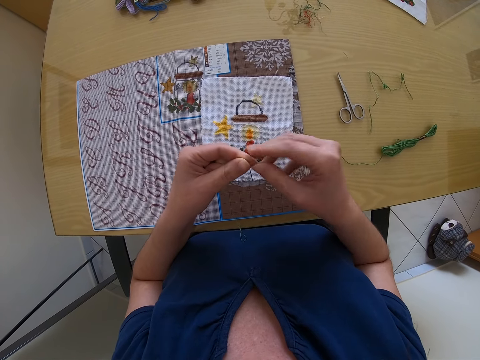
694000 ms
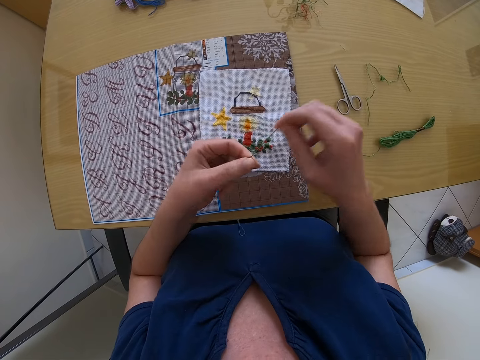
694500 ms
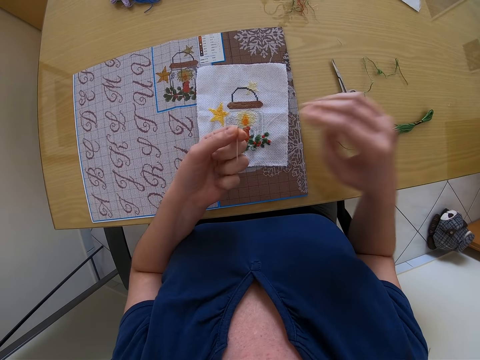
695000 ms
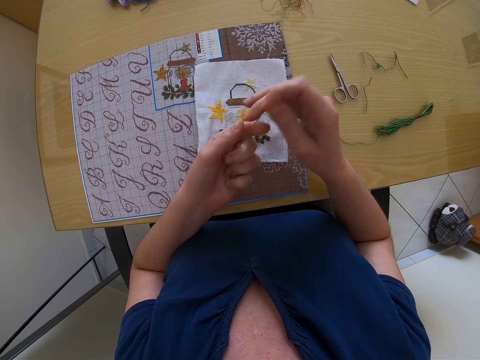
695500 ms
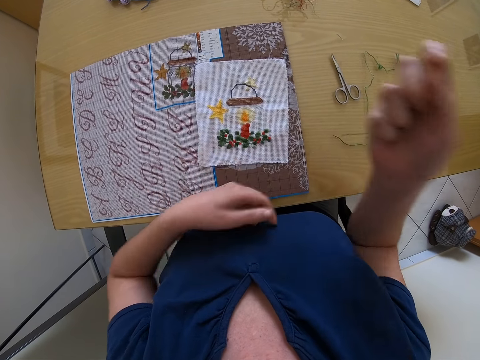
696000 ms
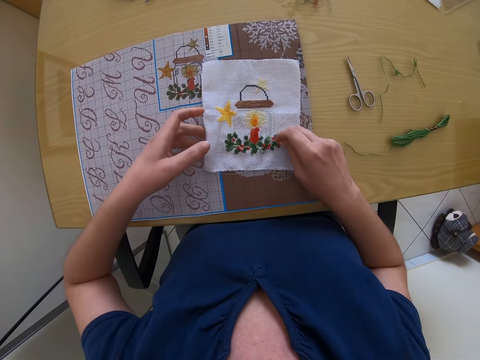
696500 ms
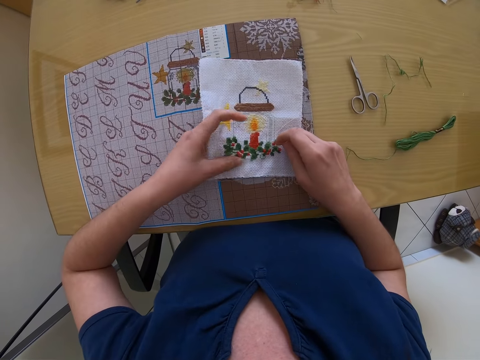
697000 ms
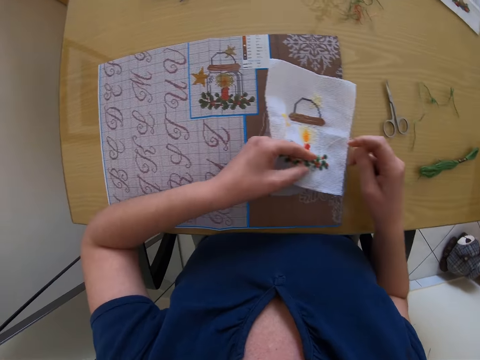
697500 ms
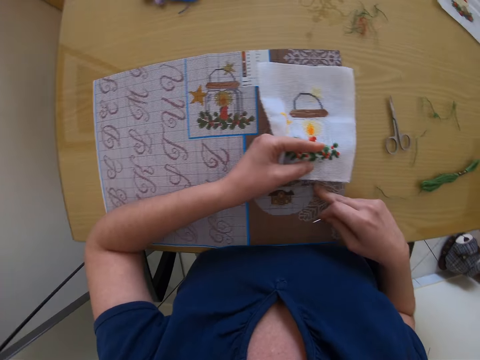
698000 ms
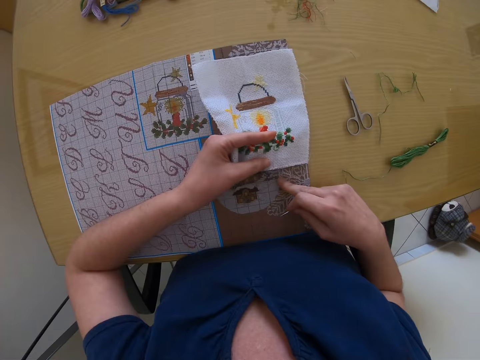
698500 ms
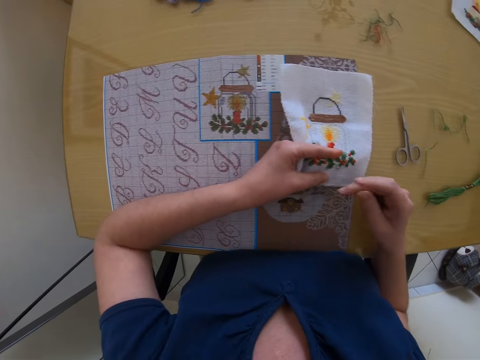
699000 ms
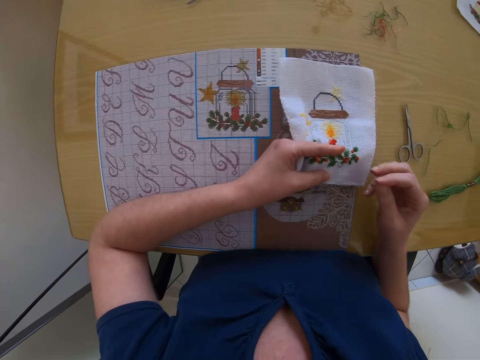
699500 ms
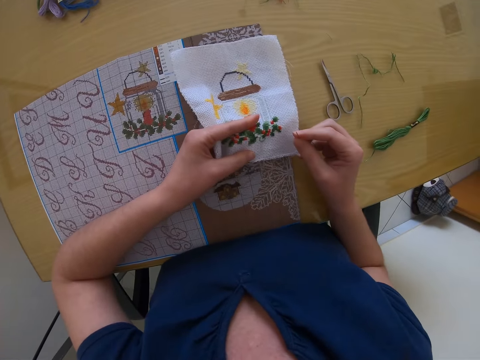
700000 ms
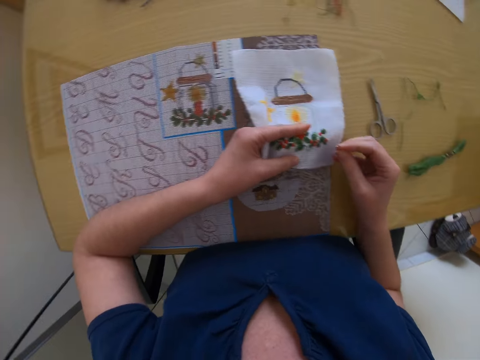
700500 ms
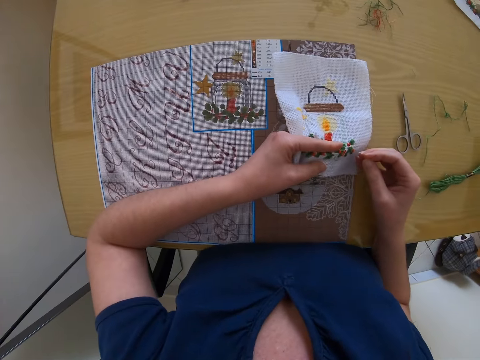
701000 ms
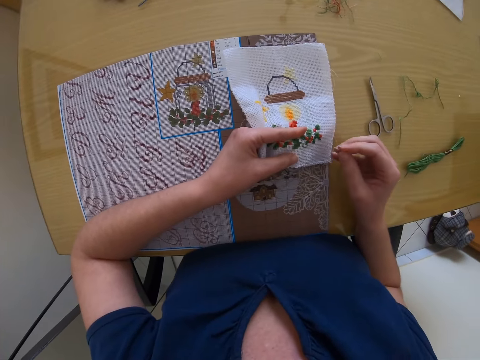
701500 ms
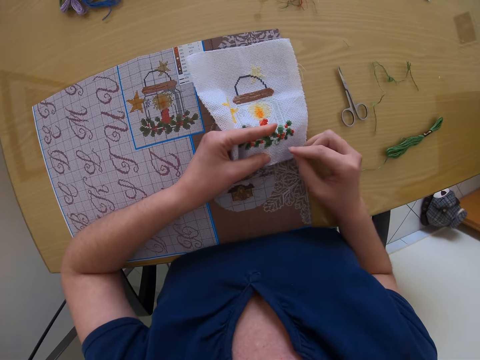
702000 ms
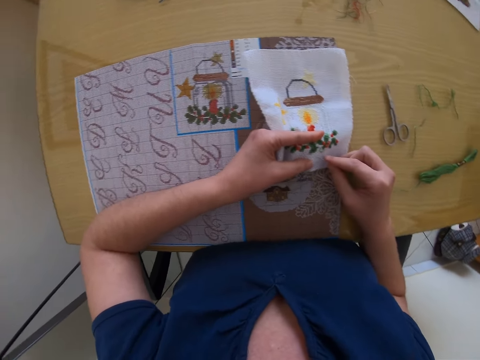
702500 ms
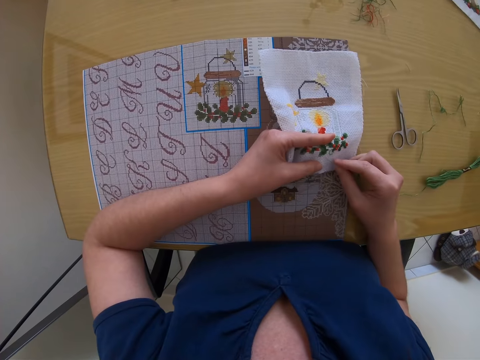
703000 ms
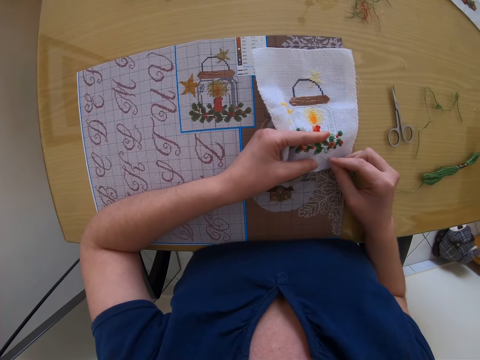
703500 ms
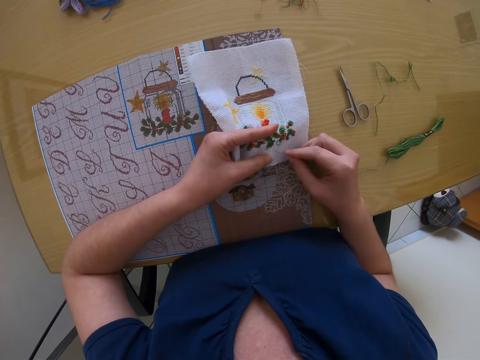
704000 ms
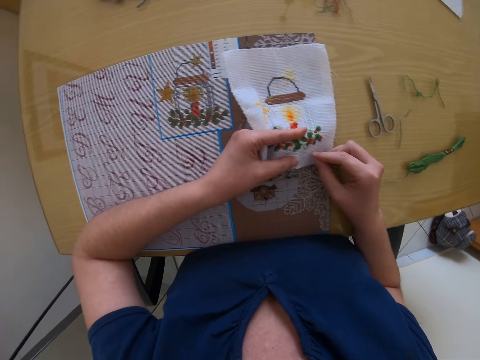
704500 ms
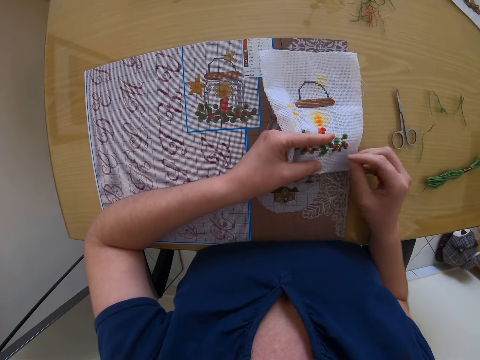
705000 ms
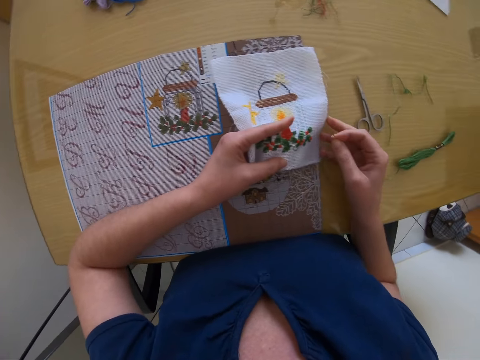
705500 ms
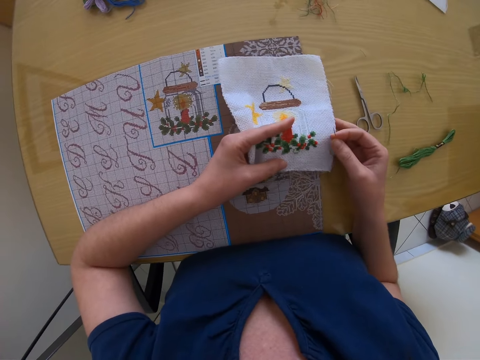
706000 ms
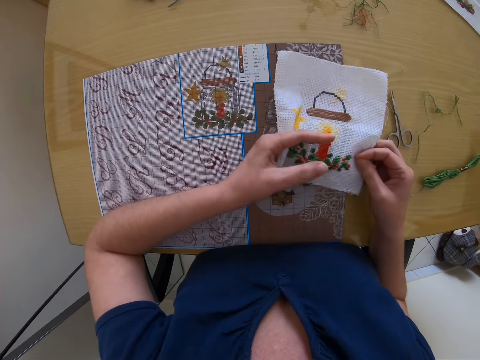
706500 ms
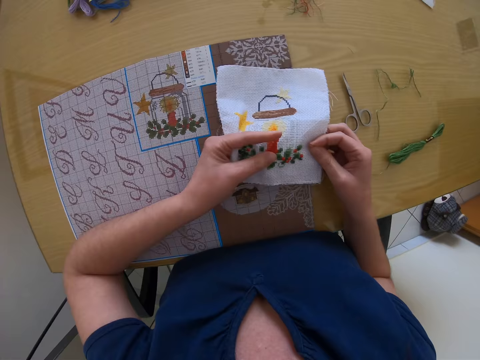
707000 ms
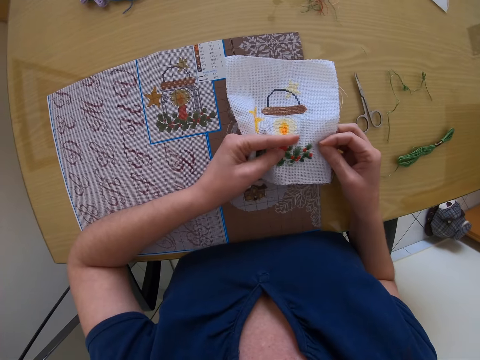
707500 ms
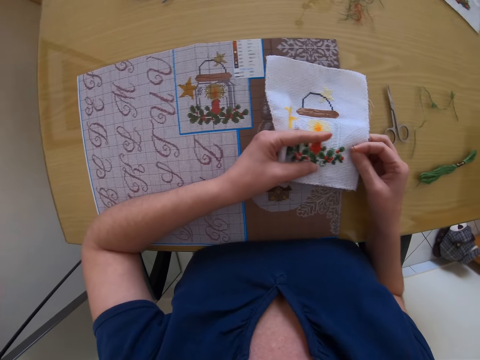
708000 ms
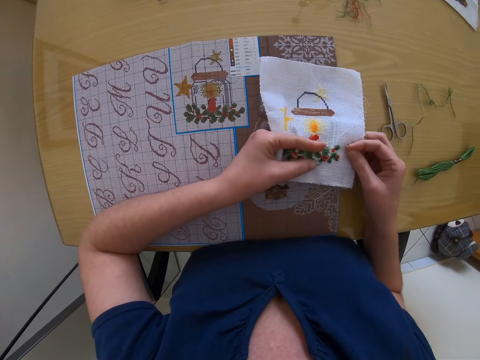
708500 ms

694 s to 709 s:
The camera wearer pulls the thread with the right hand. She holds the thread with the right hand. She moves the fabric with the left hand. She holds the piece of cloth with her left hand. She places her right middle finger on the table. She touches the fabric with the right finger. She holds the needle with the right hand. She does something. She embroiders the piece of cloth with both hands. She moves the fabric with the left hand.

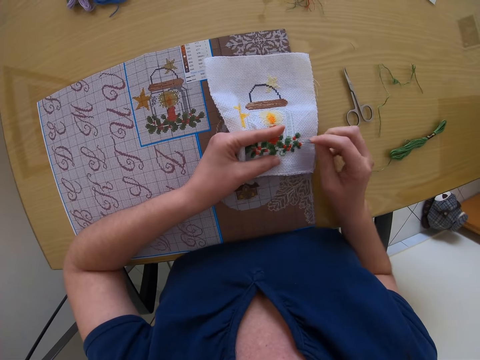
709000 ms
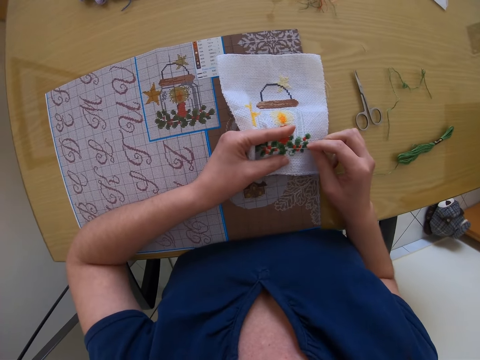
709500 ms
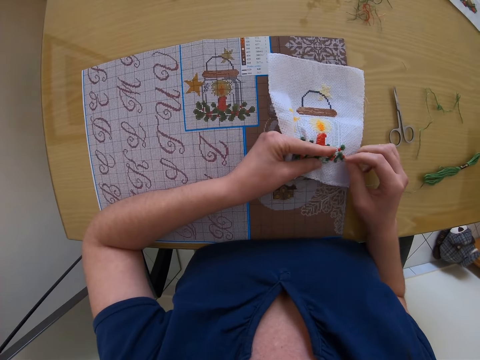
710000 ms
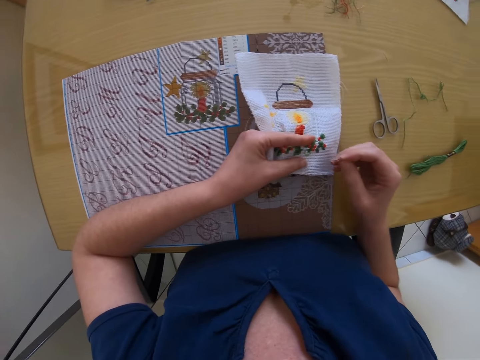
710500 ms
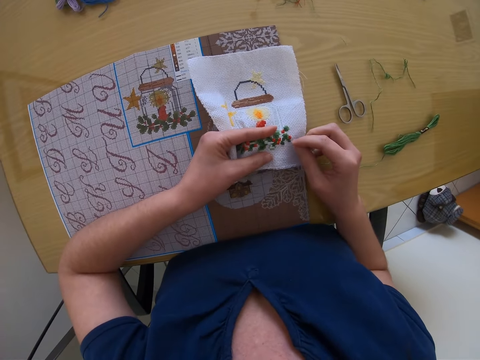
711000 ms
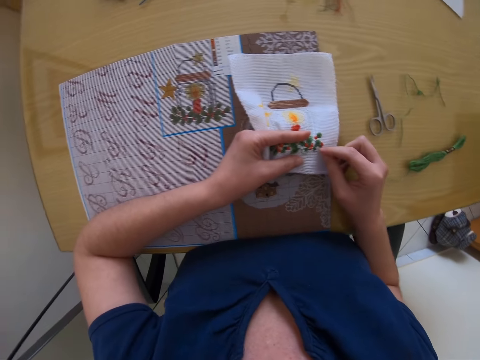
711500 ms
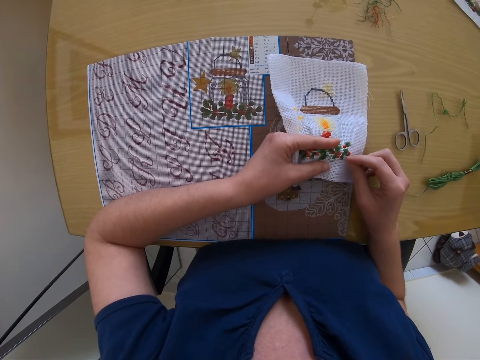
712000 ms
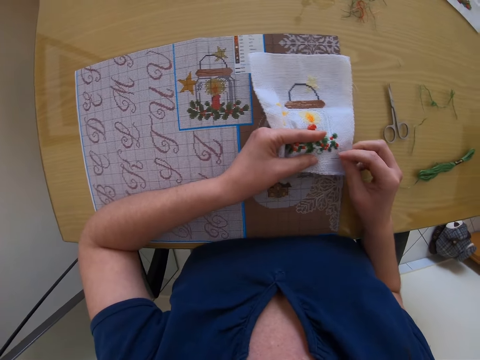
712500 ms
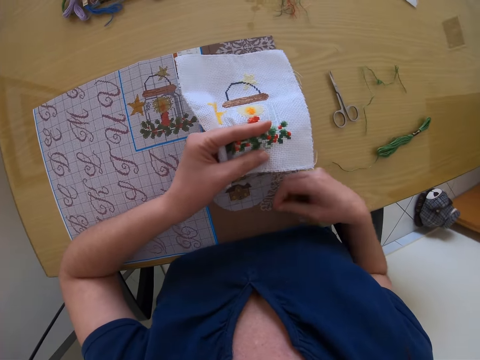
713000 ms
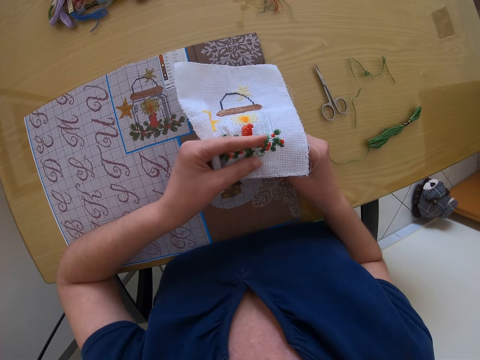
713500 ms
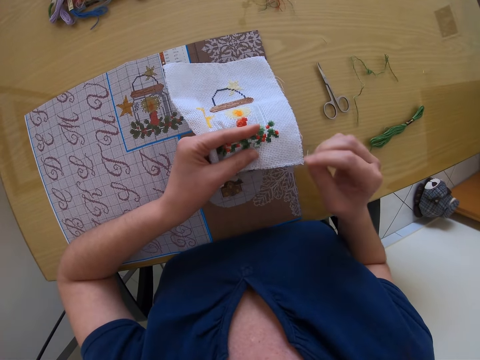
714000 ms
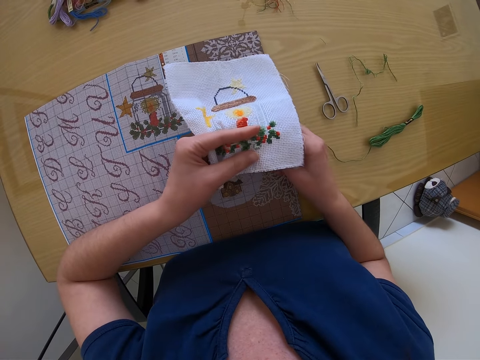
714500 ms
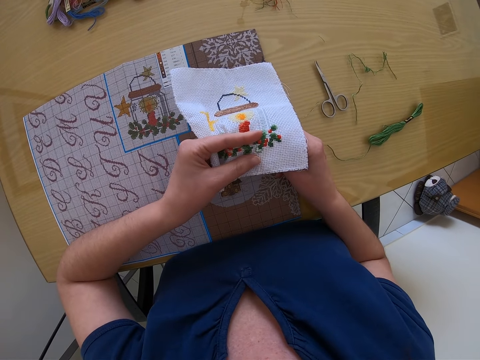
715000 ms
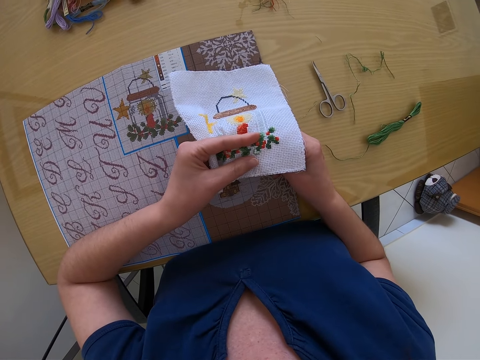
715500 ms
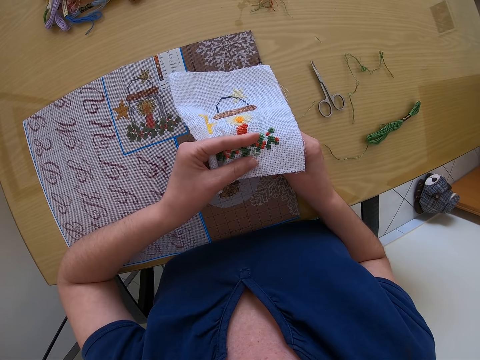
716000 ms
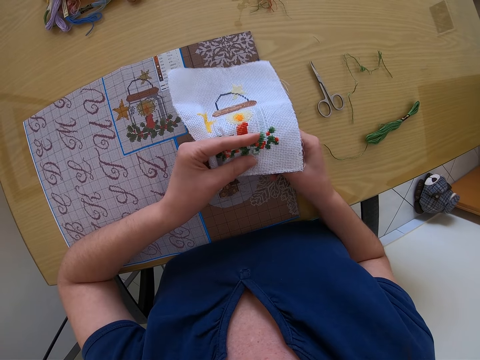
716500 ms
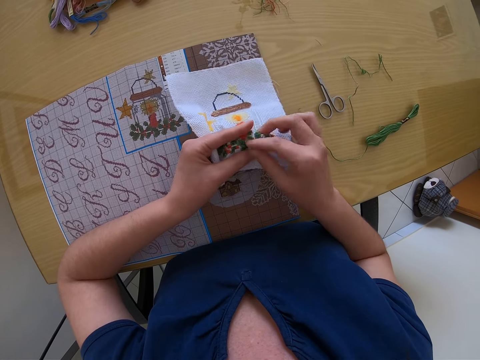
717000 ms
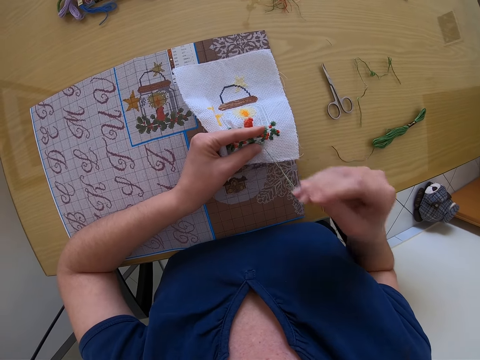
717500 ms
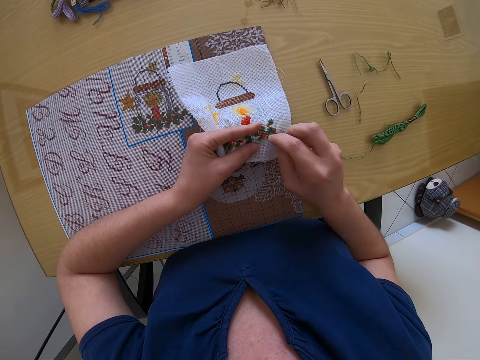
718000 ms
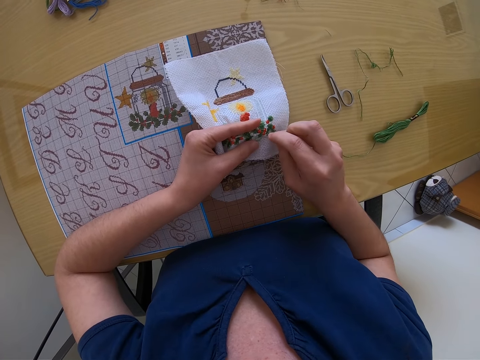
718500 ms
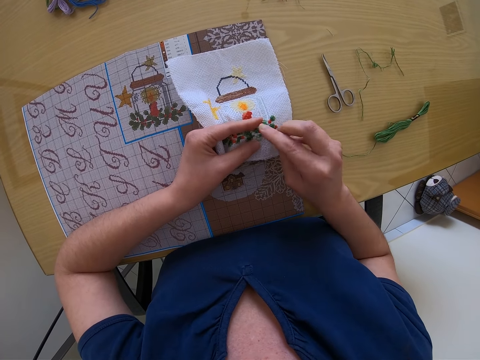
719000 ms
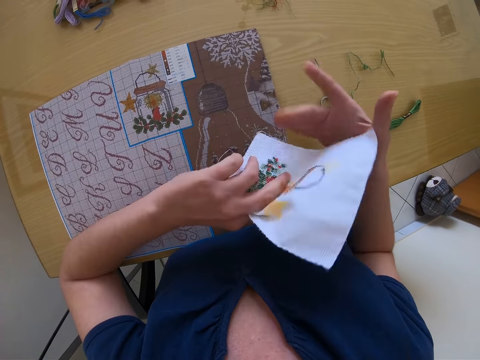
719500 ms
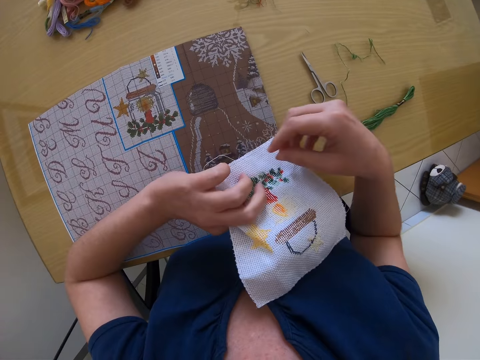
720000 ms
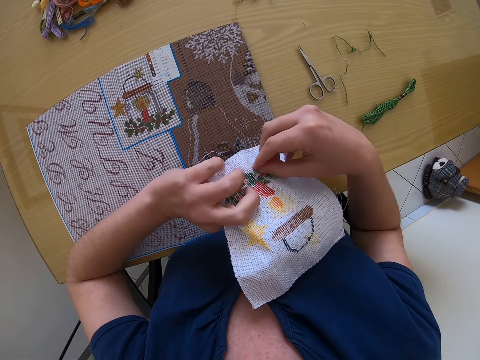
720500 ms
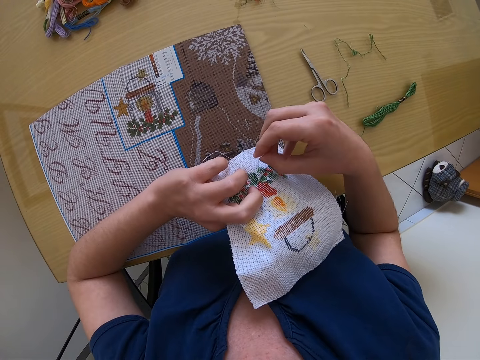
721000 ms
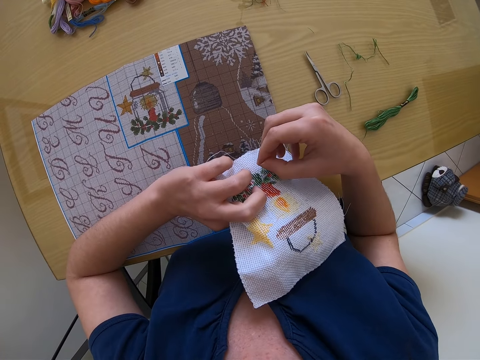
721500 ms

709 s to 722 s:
The camera wearer holds the fabric with the left hand. They move a hand under the fabric. They sew the fabric with a threaded needle with the right hand. They turn the fabric.
